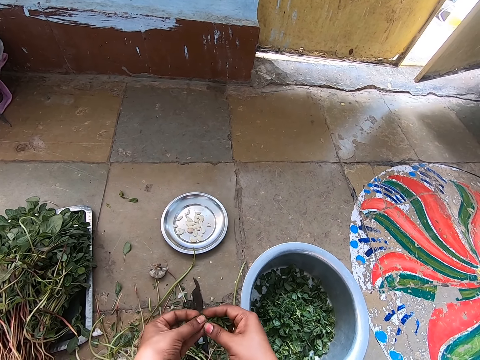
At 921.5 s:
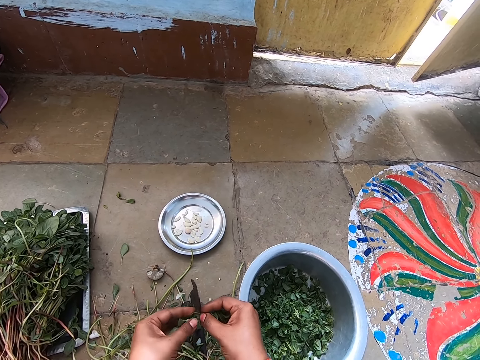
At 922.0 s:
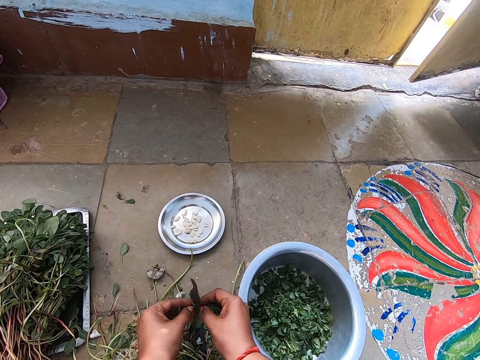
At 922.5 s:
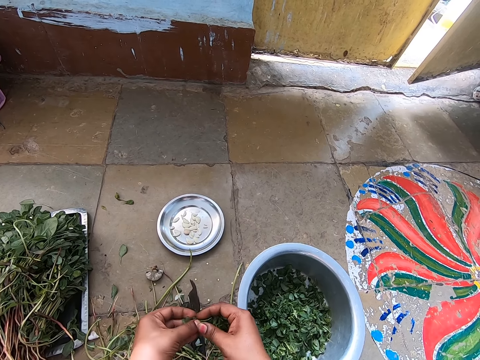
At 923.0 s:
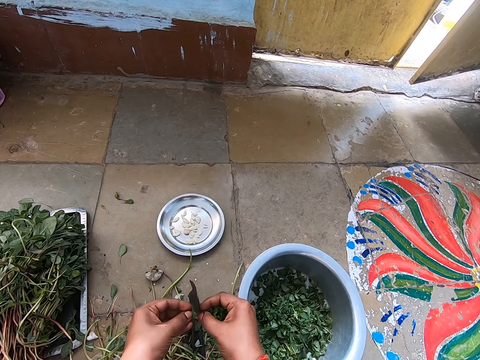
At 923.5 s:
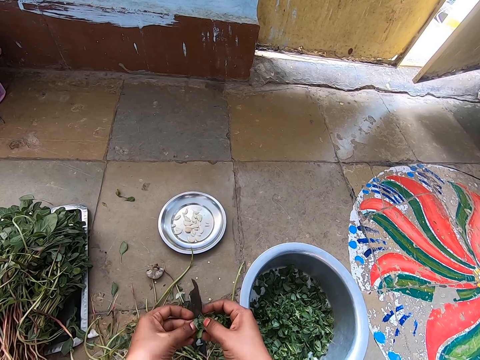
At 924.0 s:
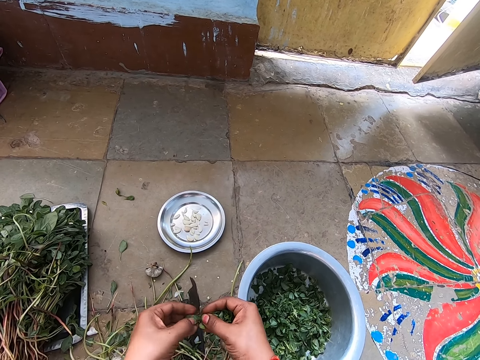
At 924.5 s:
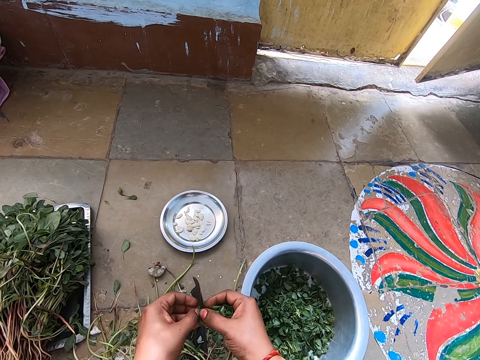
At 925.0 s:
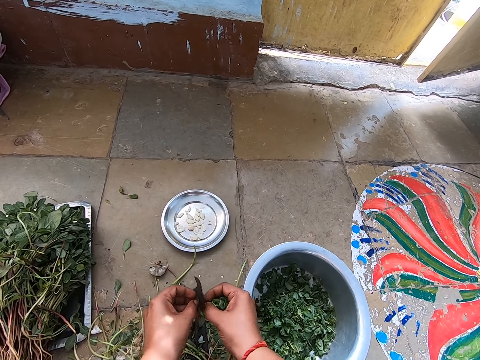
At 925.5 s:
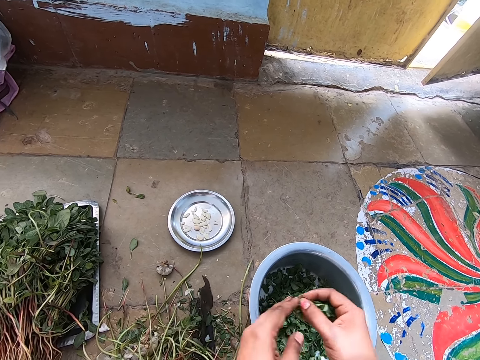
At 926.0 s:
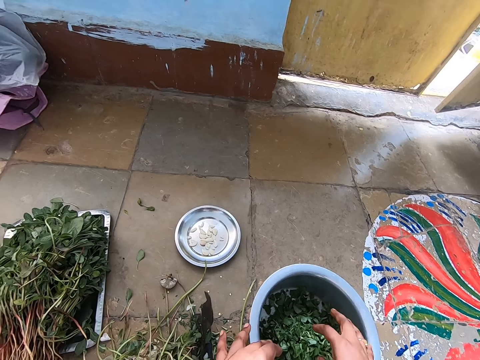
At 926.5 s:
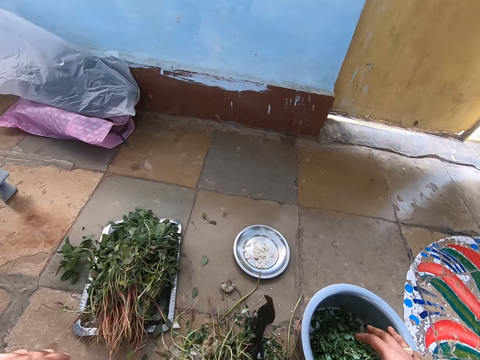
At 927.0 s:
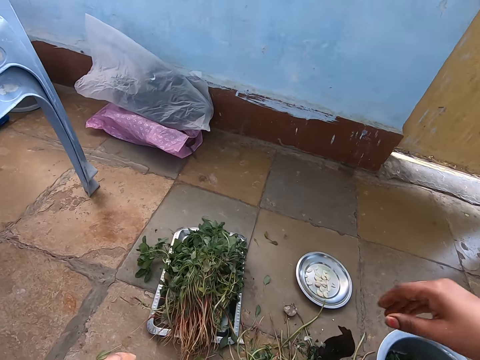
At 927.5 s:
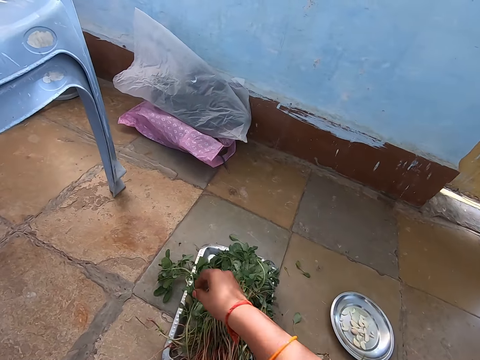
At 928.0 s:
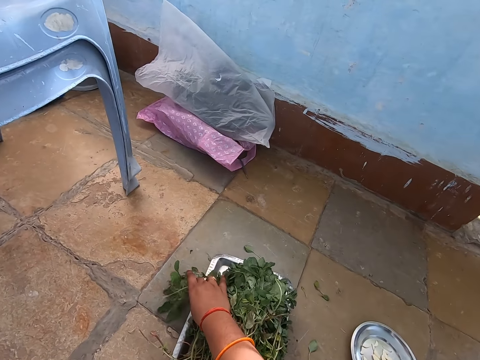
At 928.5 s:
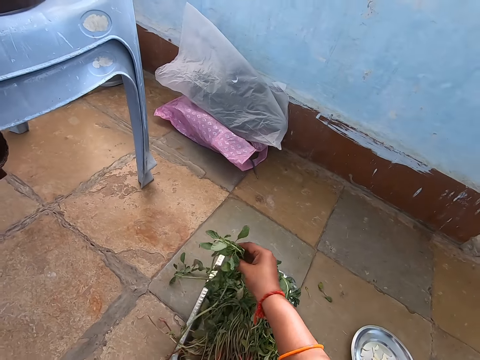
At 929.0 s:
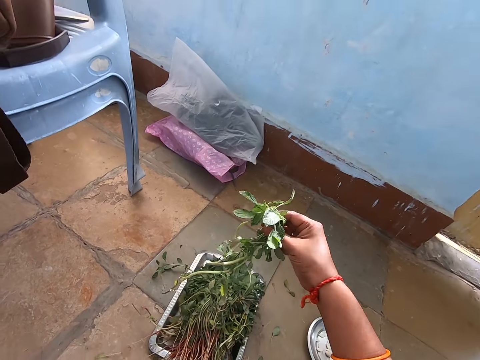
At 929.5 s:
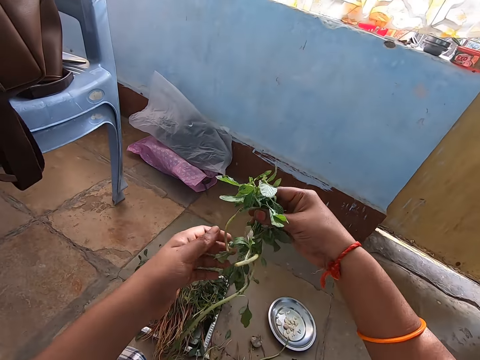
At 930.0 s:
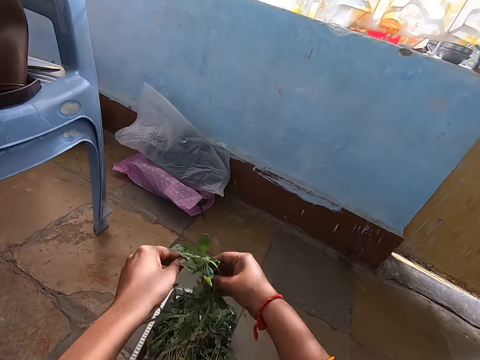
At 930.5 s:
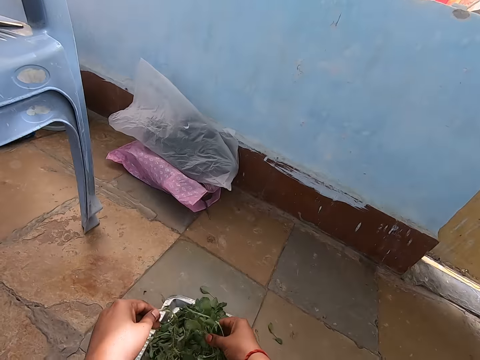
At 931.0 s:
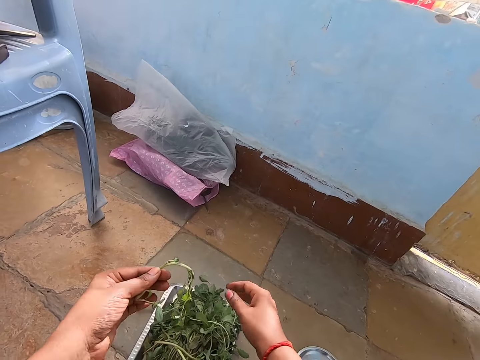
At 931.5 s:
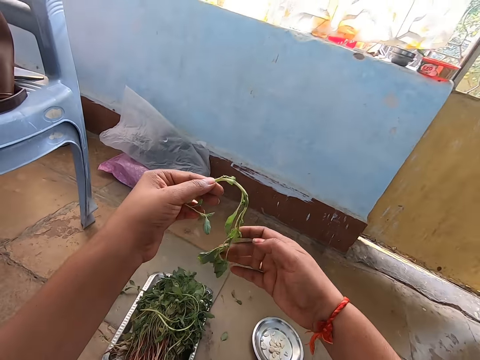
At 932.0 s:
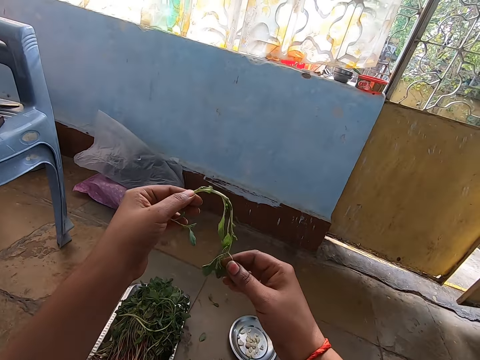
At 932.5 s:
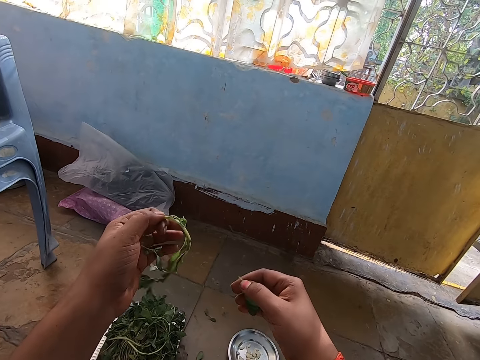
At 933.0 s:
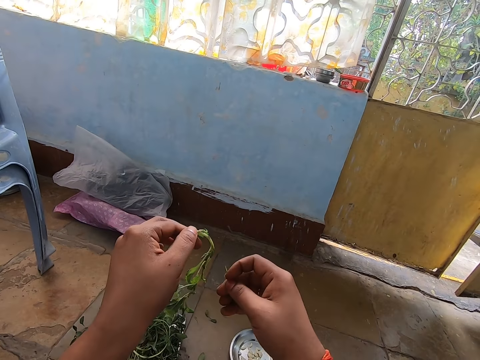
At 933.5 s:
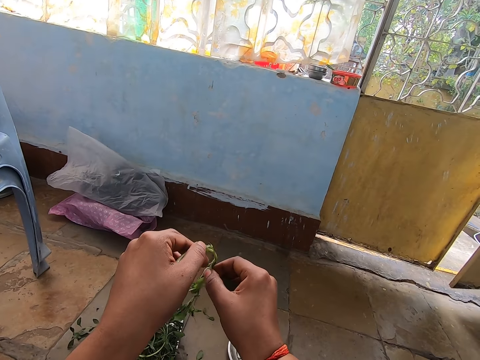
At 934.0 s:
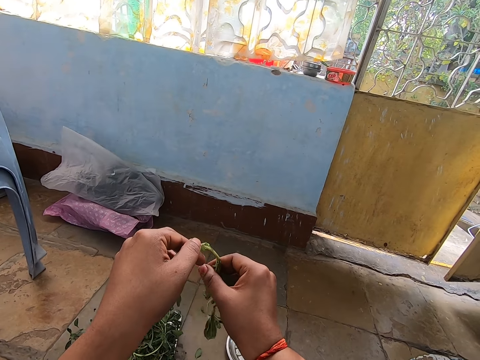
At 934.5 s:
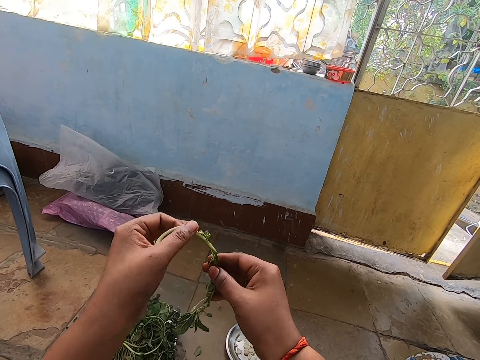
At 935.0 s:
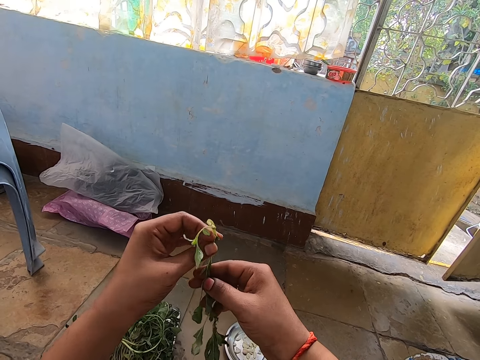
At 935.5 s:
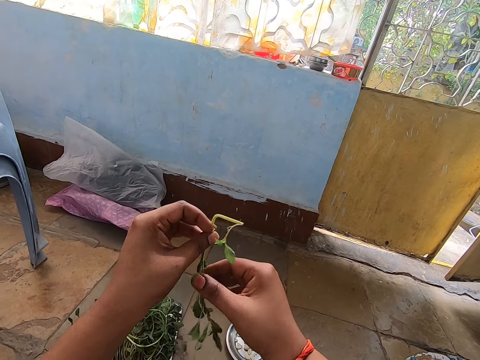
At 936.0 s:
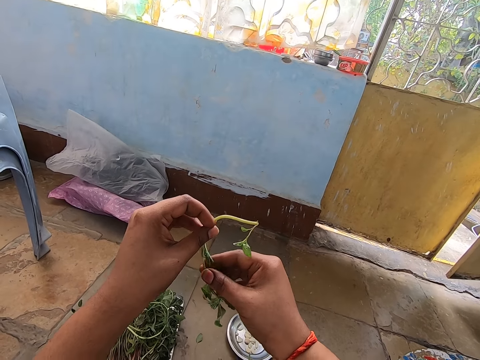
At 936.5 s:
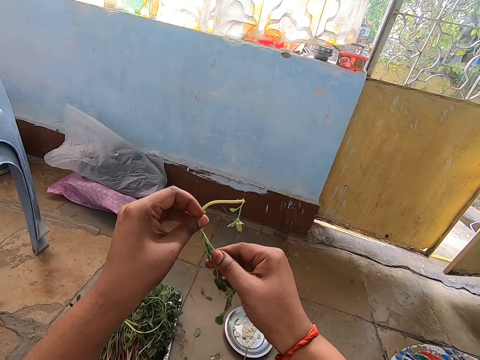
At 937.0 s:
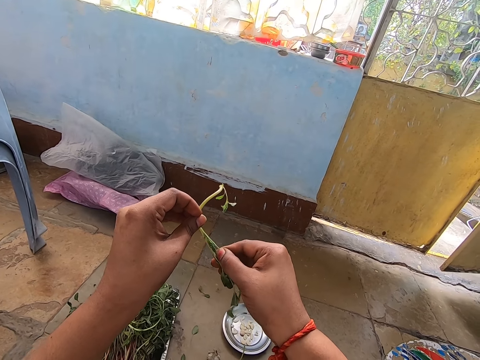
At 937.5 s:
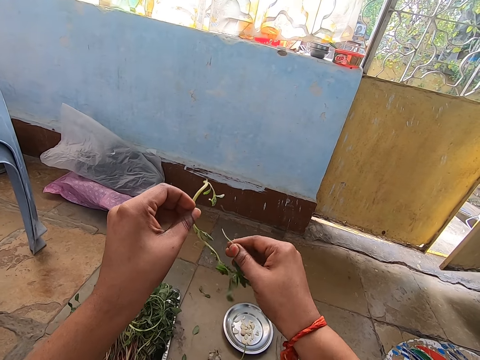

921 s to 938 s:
The camera wearer drops the leaves in the bowl with both hands. She picks some branches from the tray on the floor with her right hand. She picks a branch from the branches in her right hand with her left hand. She drops the branches on the tray on the floor with her right hand. She cuts a leaf from the branch in her left hand with her right hand. She holds the branch in her left hand with her right hand. She turns the branch in both hands with both hands. She removes her right hand from the branch in her left hand. She cuts a leaf from the branch in her left hand with her right hand.

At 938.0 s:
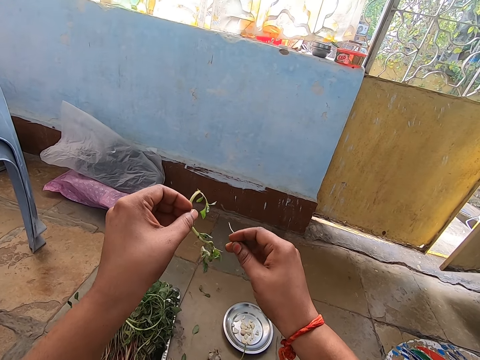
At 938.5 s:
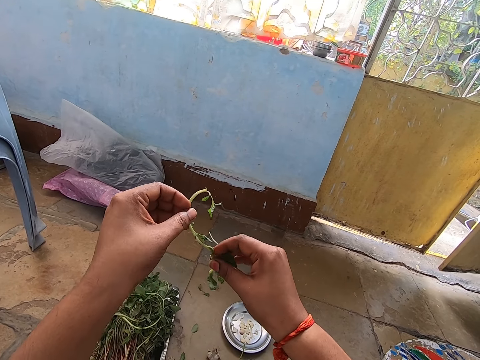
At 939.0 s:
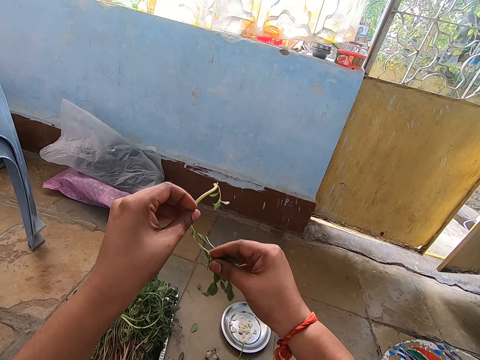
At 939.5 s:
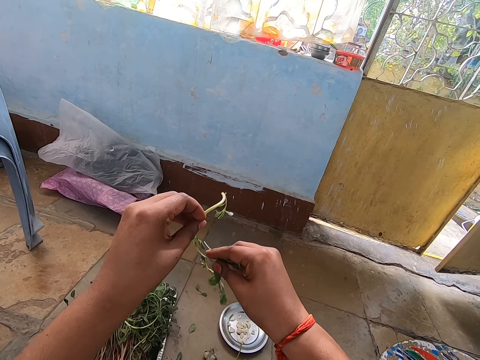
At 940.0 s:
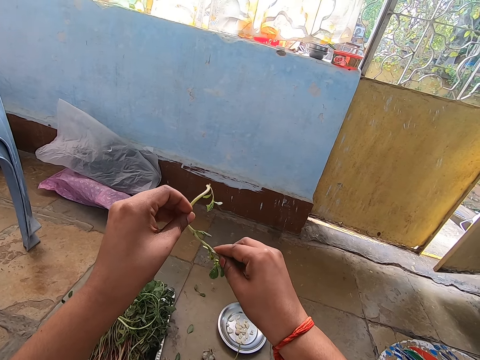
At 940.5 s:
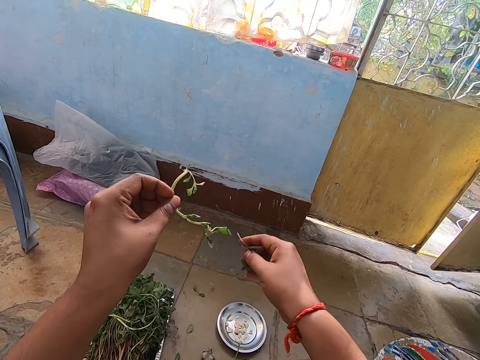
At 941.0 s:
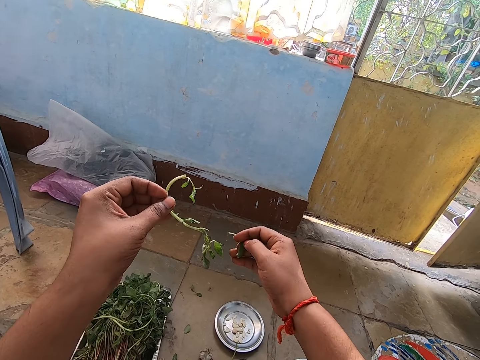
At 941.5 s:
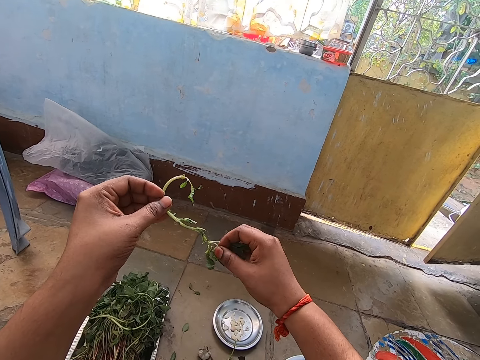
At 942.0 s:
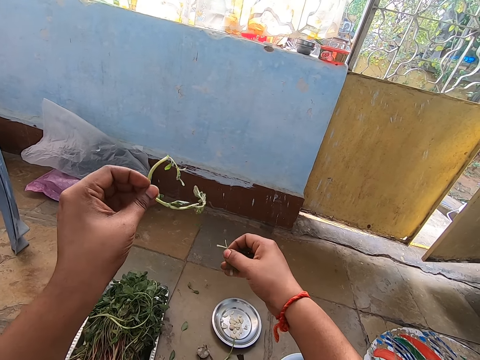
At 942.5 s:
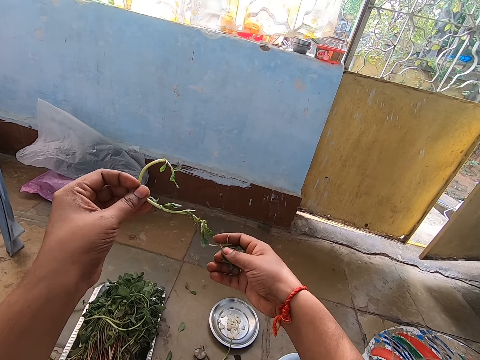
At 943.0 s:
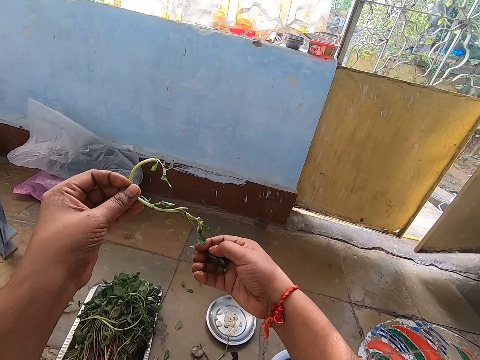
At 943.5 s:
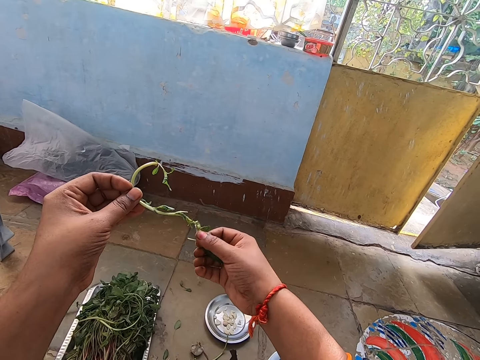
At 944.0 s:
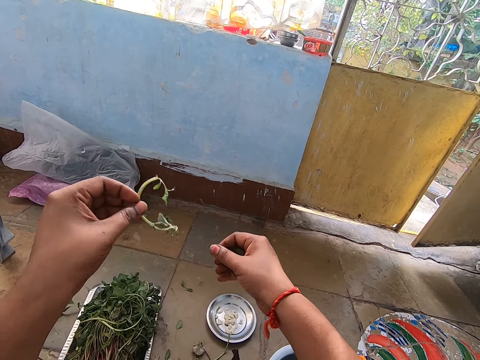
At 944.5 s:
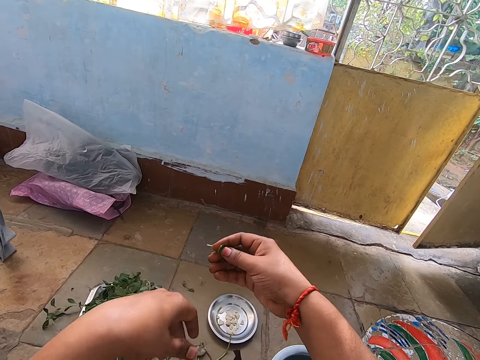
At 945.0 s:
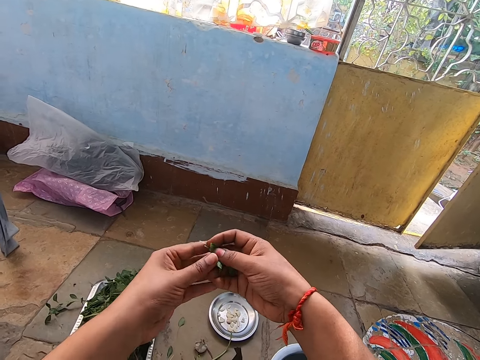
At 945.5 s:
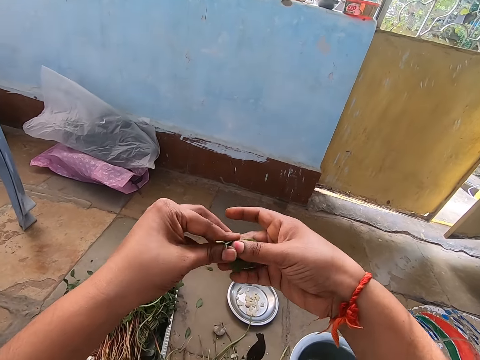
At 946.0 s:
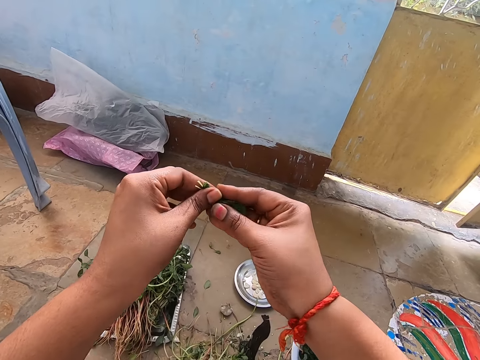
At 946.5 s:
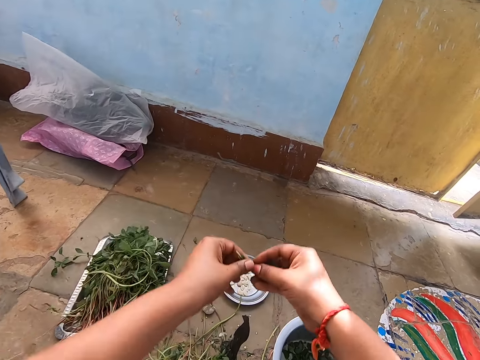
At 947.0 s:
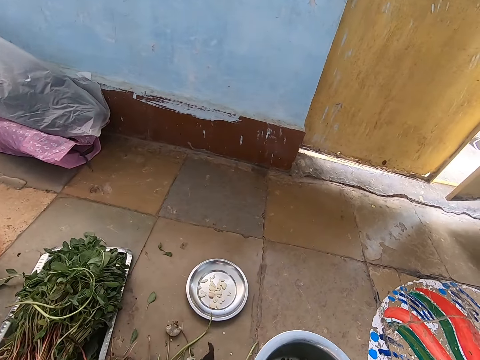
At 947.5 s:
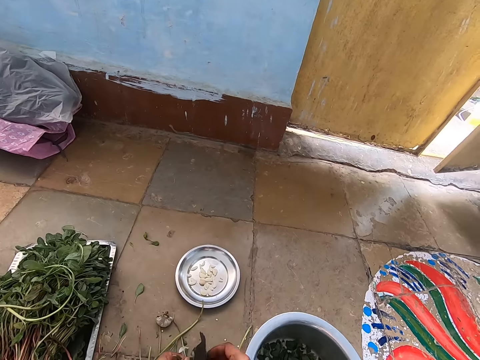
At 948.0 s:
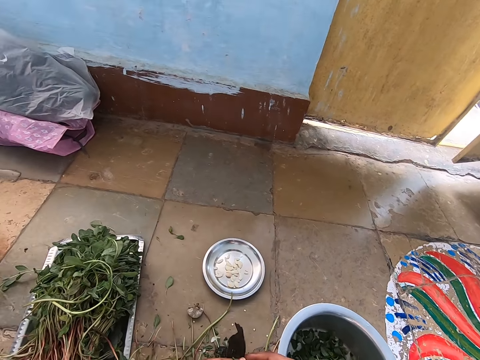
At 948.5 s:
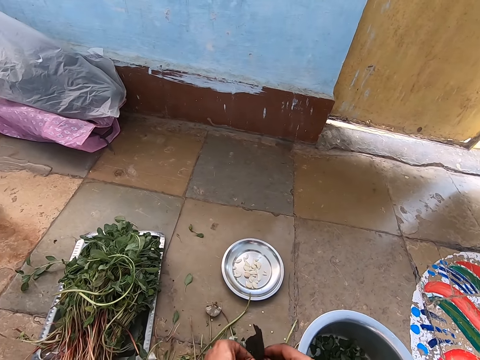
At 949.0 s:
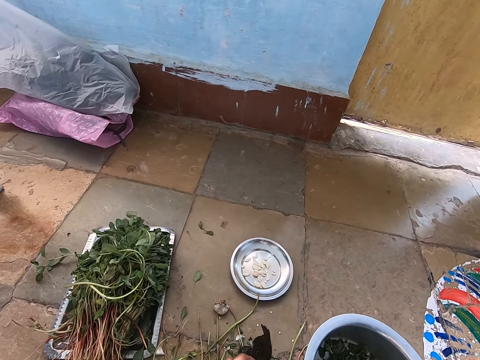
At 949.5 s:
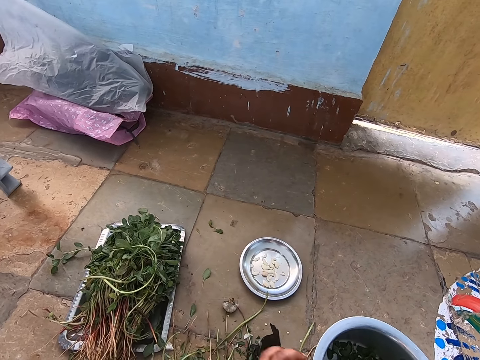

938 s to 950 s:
The camera wearer cuts a leaf from the branch in her left hand with her right hand repeatedly. She drops the branch on the floor with her left hand. She holds the leaves in her right hand with both hands. She cuts the leaves in both hands with the iron on the floor.
